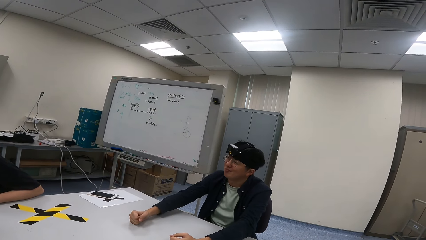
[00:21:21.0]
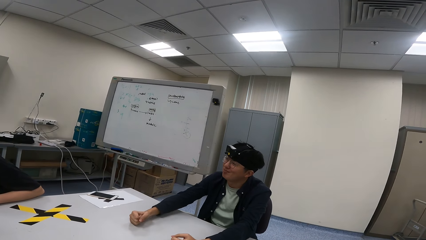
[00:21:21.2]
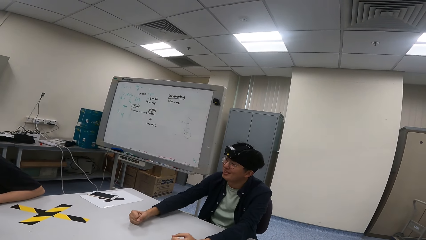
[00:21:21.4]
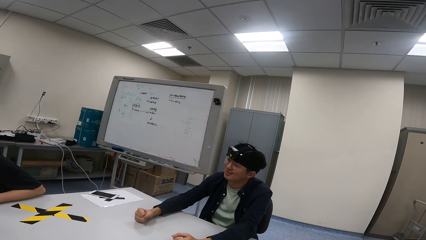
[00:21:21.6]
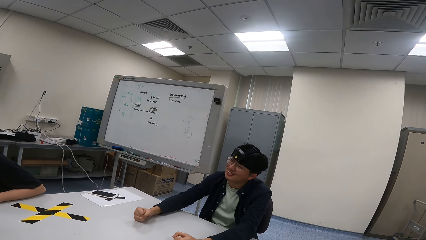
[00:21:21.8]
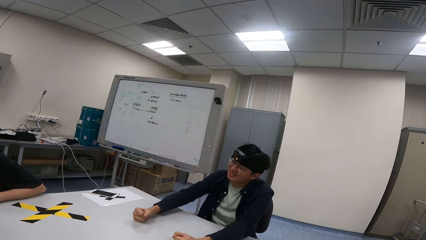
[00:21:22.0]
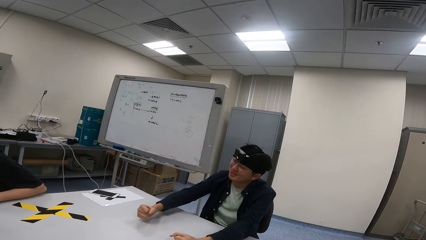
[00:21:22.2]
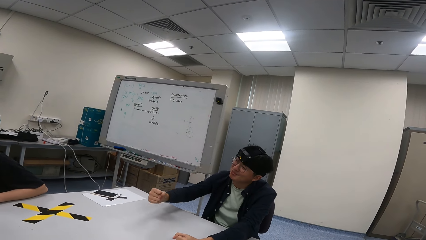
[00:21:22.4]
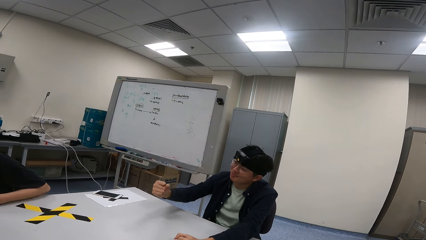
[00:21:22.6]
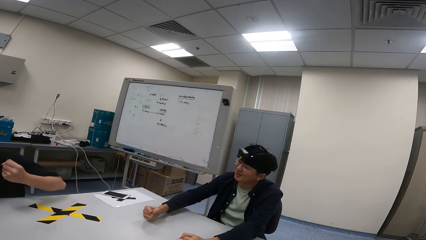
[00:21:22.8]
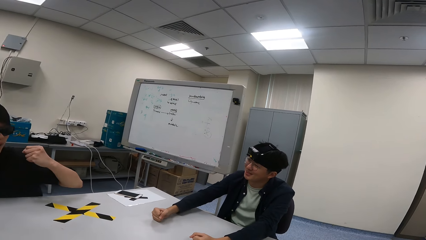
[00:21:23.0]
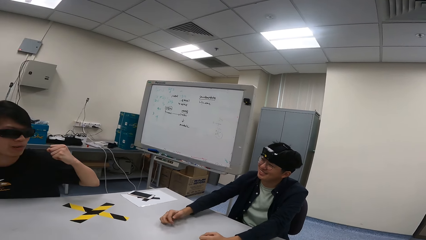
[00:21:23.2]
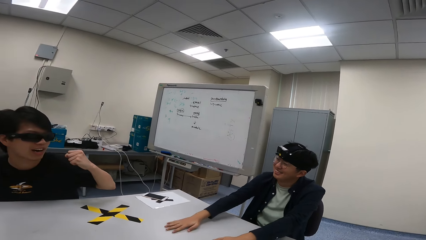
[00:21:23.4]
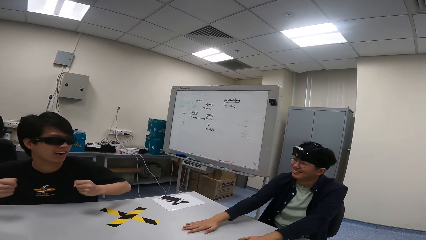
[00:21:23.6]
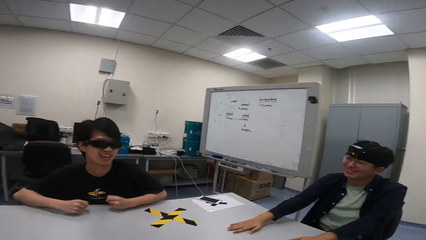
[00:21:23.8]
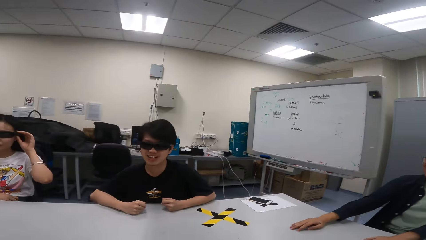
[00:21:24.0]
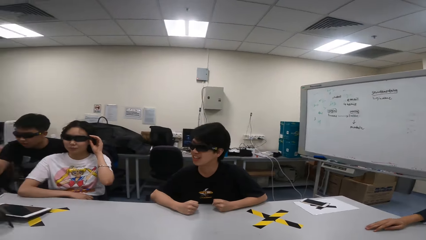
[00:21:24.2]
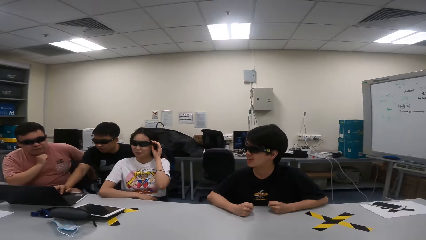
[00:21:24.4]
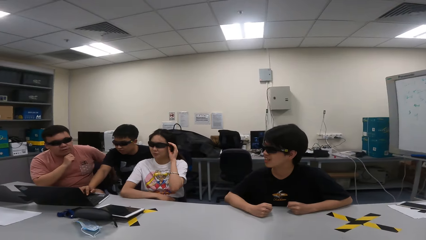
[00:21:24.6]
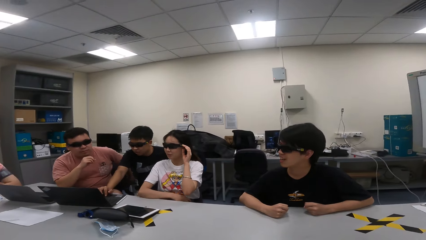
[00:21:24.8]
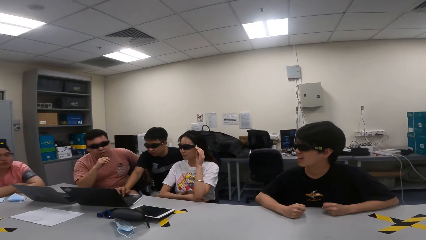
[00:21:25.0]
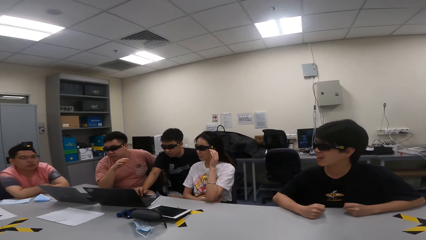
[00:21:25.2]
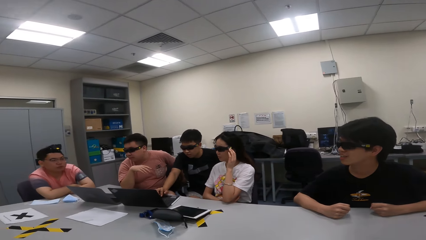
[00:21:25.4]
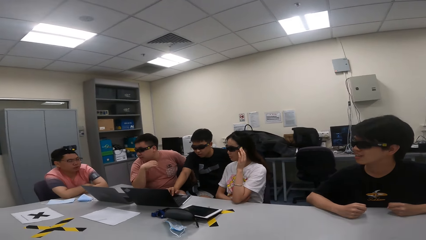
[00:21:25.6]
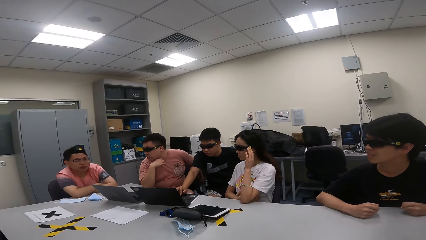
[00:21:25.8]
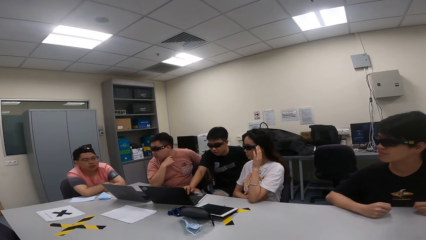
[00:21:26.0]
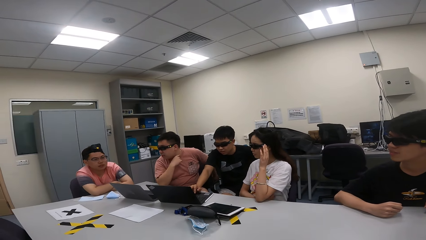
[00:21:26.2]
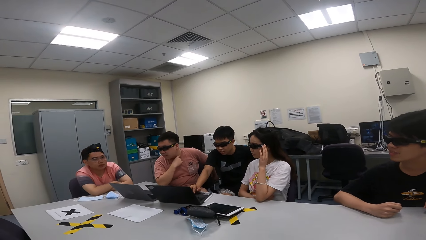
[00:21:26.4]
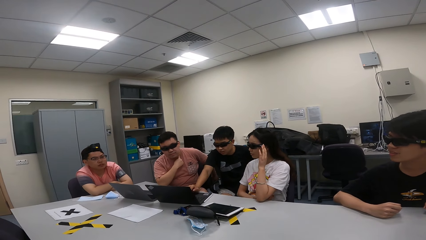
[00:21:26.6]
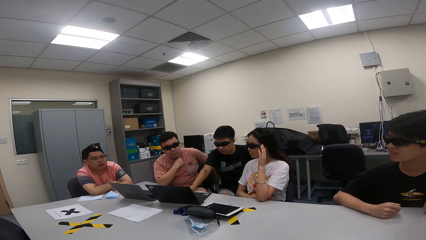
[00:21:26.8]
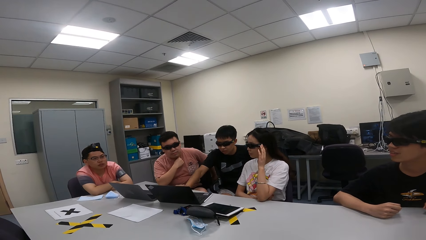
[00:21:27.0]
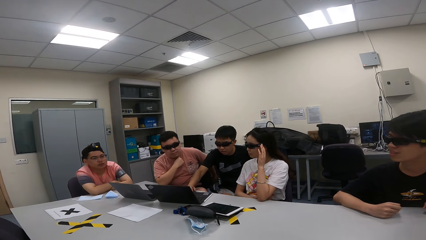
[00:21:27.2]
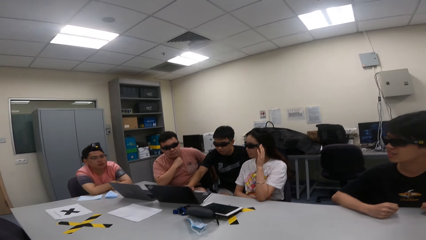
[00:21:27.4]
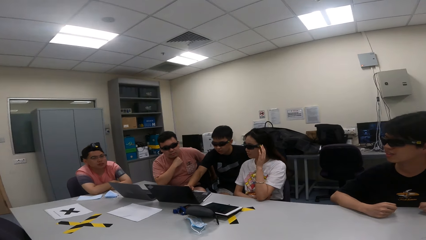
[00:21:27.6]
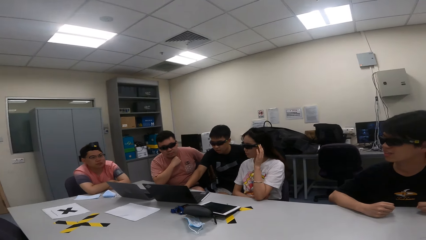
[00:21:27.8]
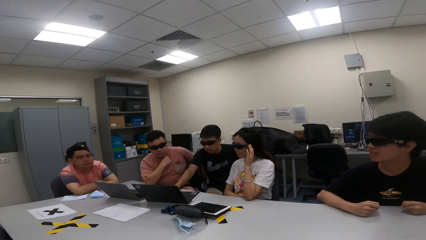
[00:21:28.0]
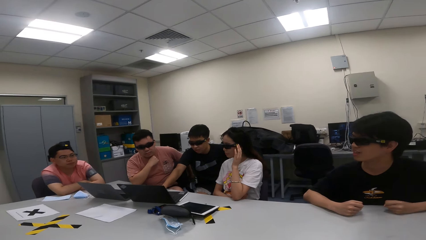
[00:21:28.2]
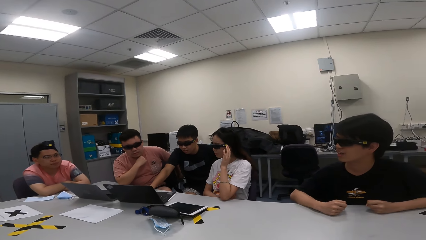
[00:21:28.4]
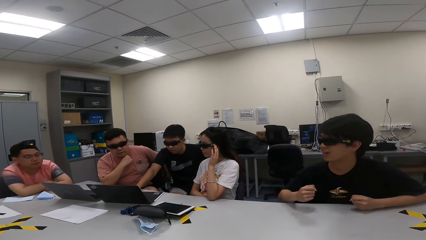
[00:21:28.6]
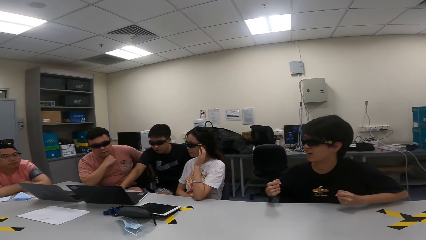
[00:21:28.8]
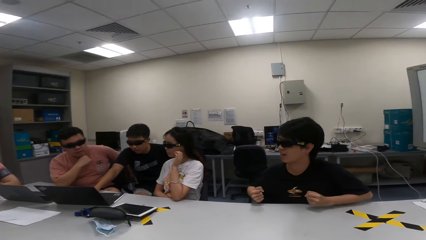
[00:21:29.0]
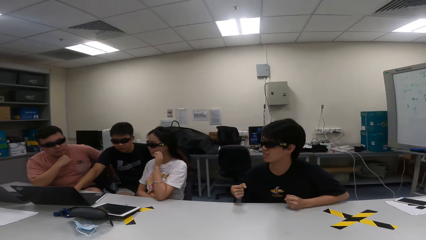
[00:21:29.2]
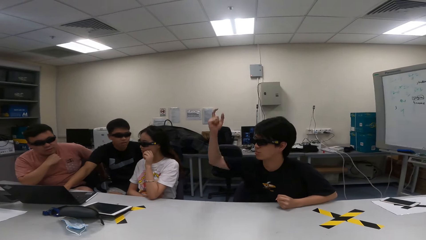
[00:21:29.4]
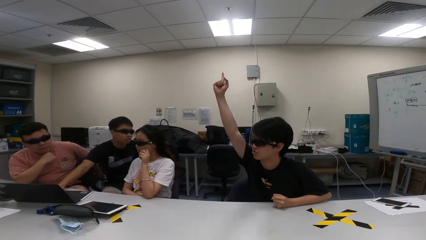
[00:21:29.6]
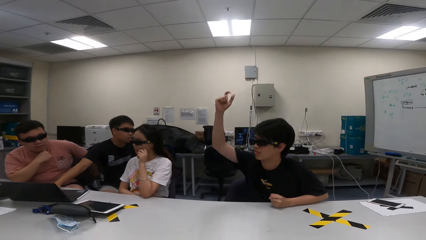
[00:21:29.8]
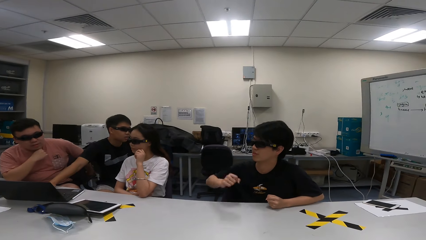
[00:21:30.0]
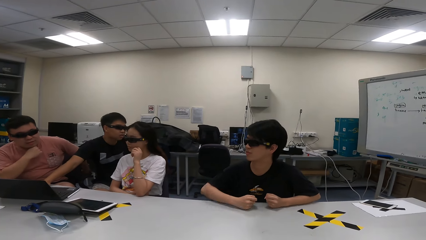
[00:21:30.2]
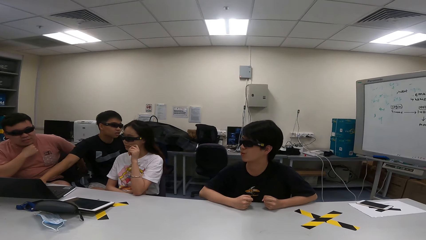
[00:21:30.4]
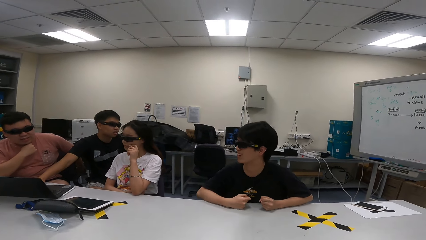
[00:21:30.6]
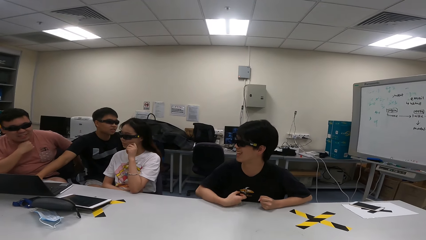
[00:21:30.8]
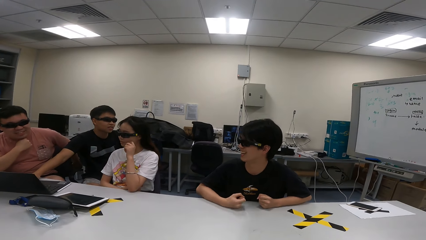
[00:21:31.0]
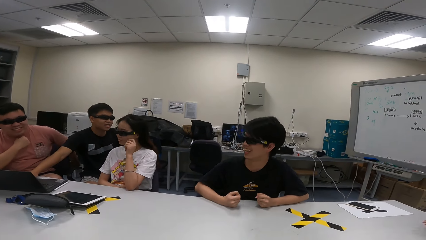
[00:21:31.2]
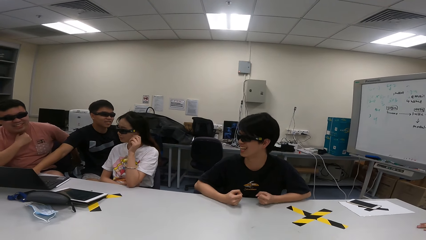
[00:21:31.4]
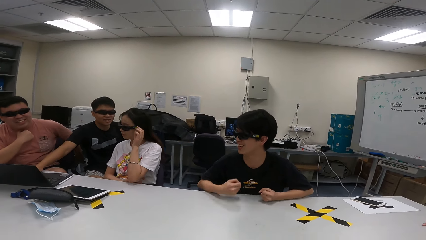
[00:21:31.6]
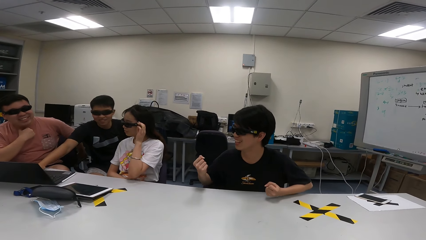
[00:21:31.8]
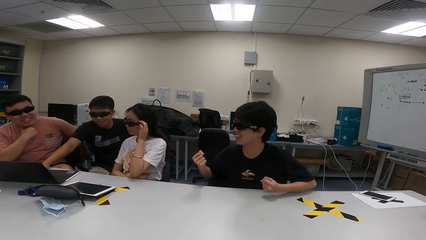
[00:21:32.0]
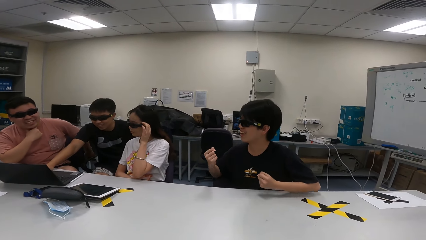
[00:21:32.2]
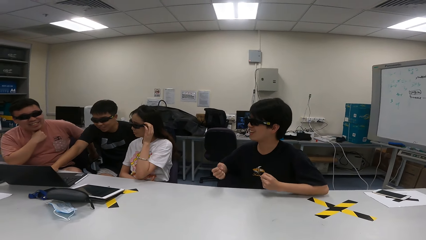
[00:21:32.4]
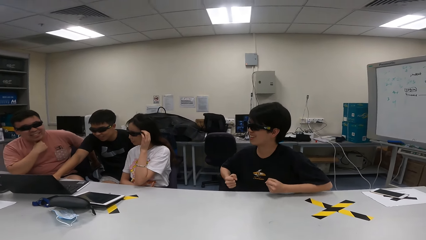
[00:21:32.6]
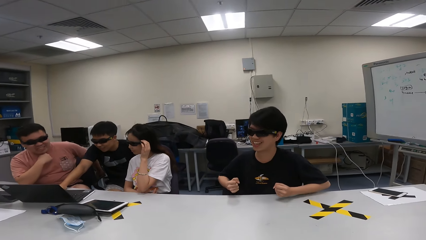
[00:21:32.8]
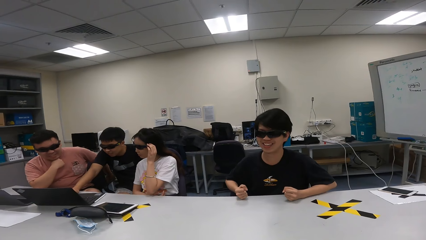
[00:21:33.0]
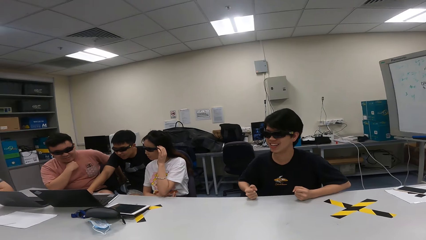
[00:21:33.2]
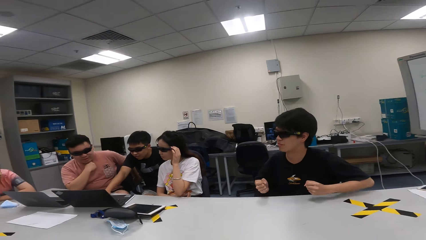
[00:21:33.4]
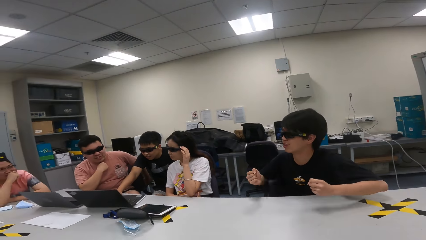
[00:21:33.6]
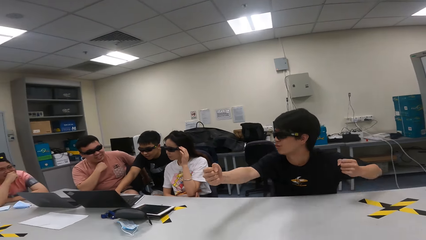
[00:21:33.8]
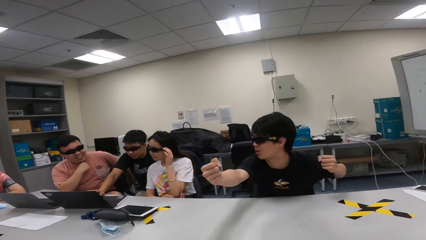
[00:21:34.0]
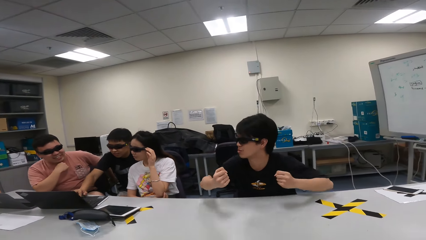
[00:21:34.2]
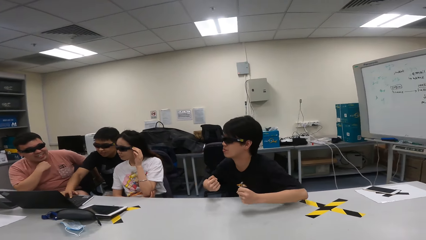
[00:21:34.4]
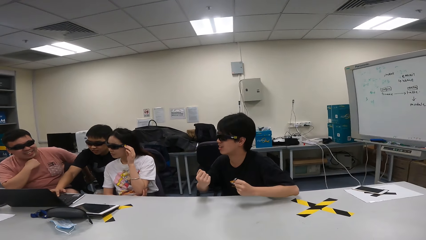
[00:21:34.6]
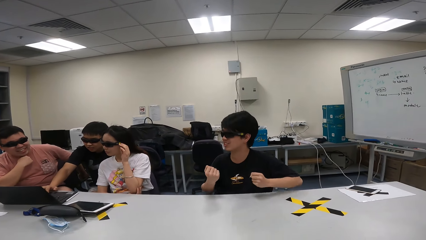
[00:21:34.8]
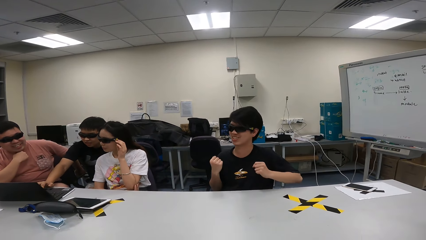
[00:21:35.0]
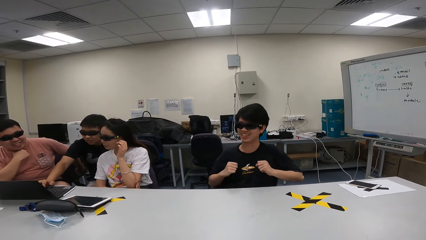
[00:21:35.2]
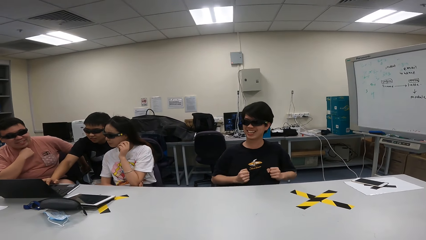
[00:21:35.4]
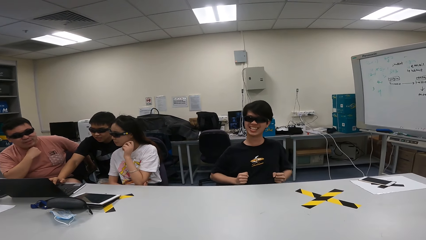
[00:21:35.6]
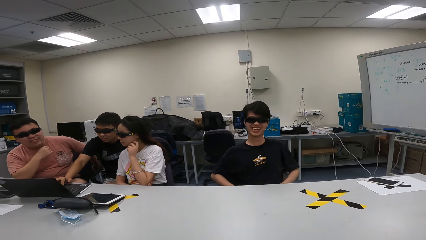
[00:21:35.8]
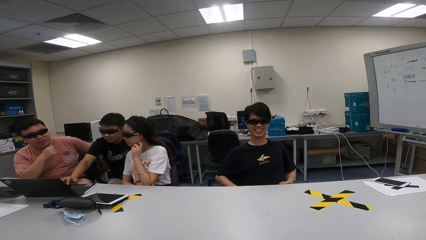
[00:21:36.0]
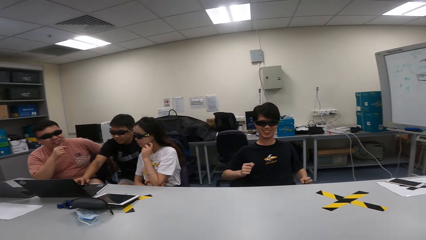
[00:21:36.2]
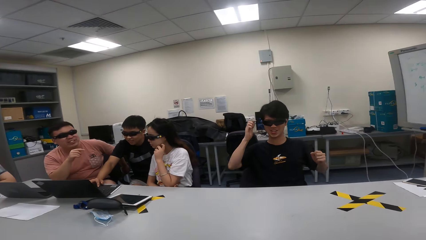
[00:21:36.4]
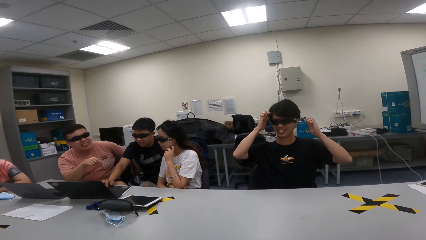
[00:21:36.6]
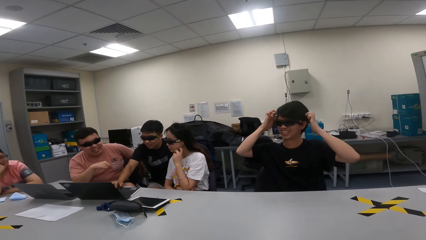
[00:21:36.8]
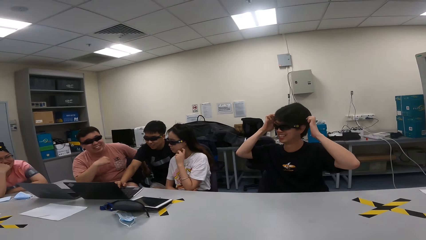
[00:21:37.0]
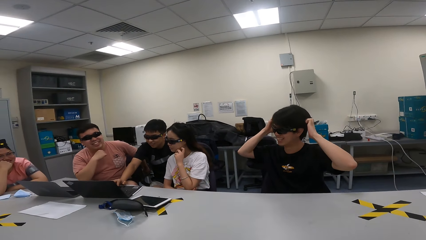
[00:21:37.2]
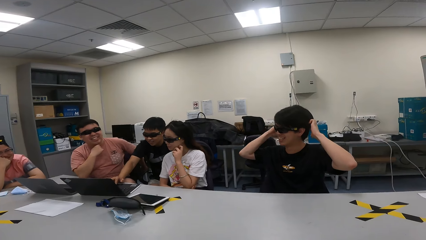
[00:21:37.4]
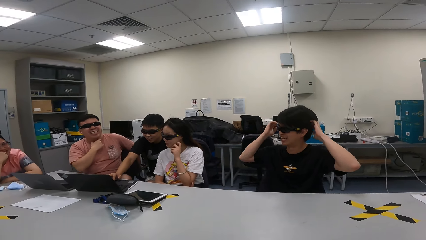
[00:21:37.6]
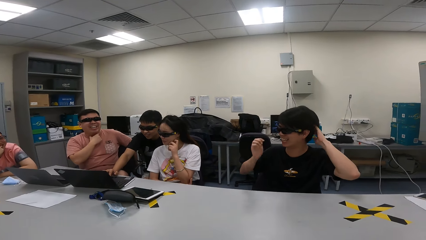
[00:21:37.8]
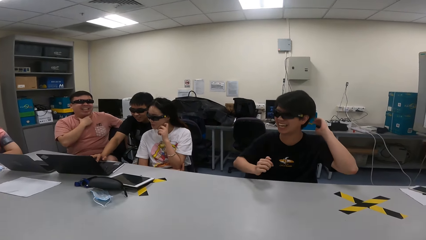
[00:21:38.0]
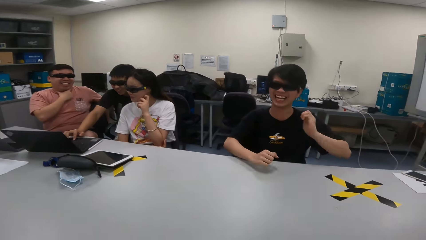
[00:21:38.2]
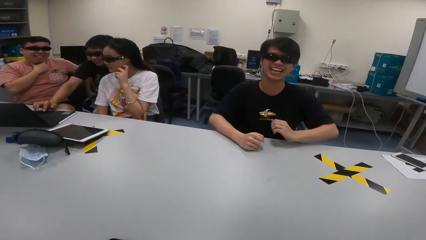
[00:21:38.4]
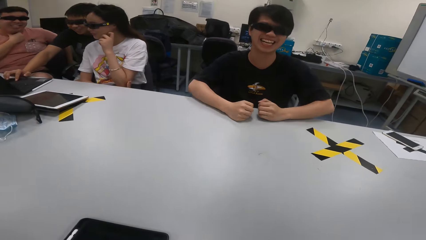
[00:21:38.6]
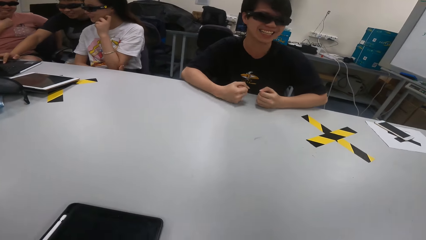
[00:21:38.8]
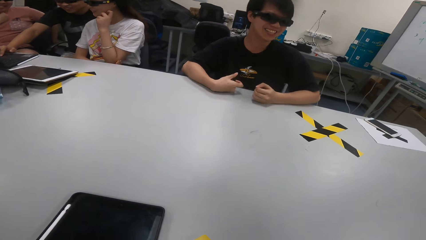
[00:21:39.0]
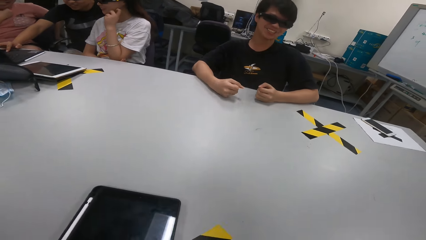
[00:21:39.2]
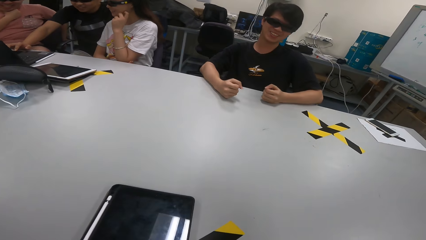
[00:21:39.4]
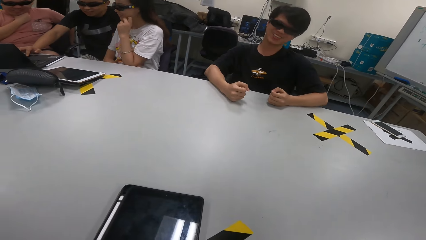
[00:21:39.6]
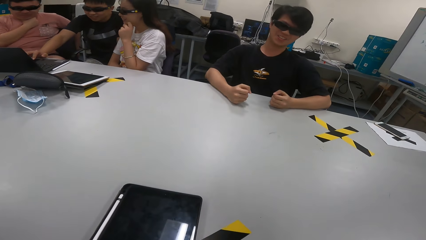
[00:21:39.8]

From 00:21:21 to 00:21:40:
A person hits hands on a table. Another person lifts a hand in the air. A third person touches the shades. A fourth person sways hands. The second person hits hands on the table and lifts a hand. The third person touches the shades. The second person sways hands in the air. The second person sways hands in the air again. The second person touches the hair and puts hands on the table.
